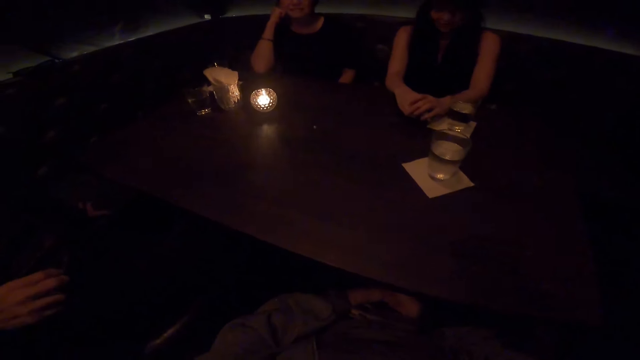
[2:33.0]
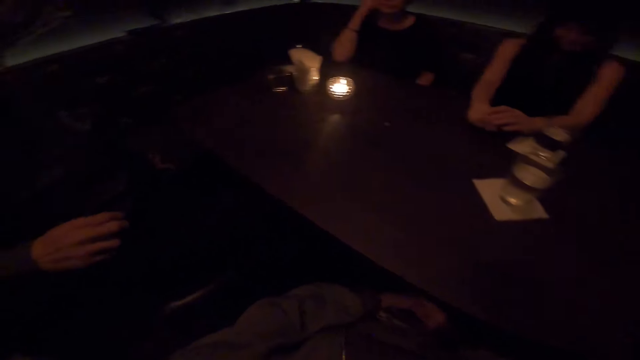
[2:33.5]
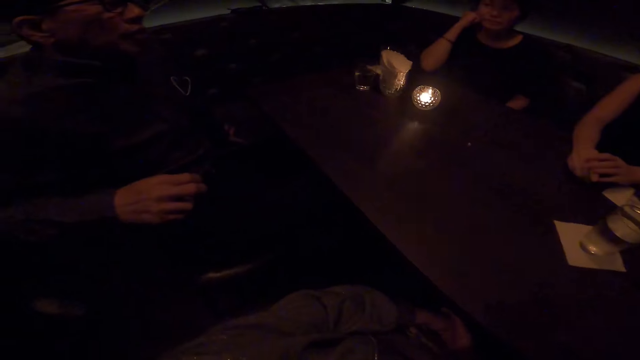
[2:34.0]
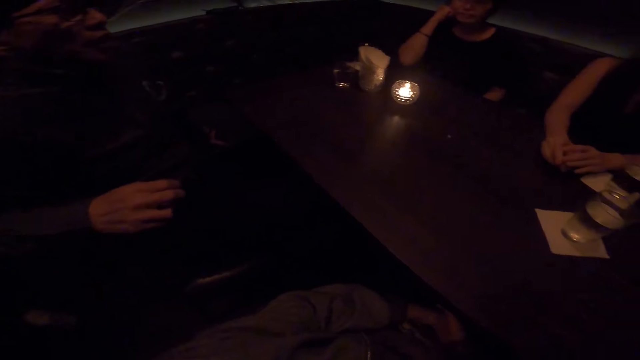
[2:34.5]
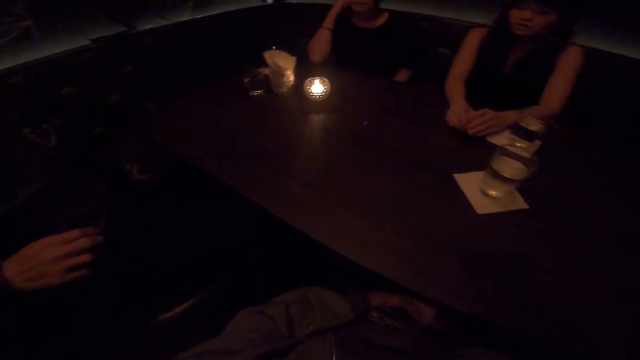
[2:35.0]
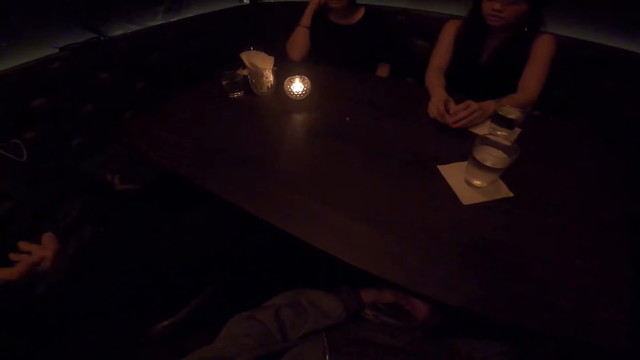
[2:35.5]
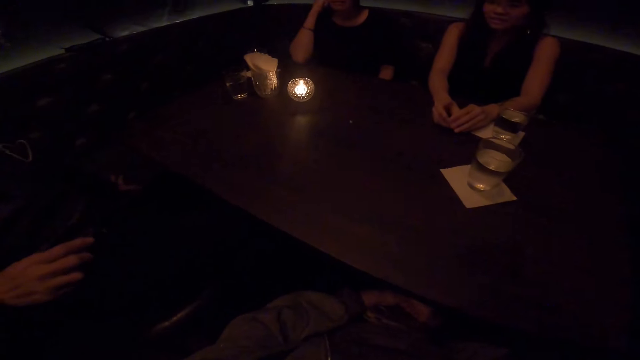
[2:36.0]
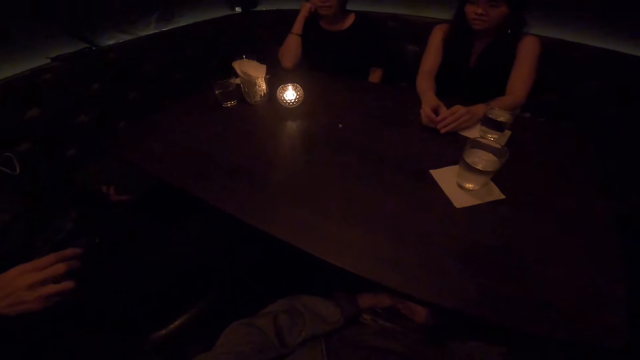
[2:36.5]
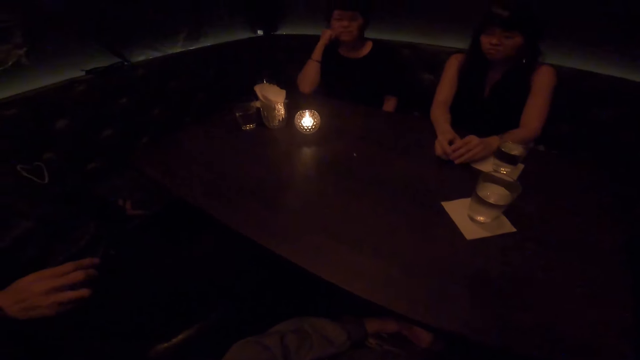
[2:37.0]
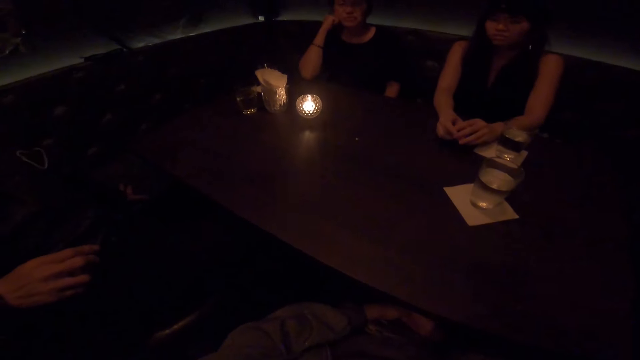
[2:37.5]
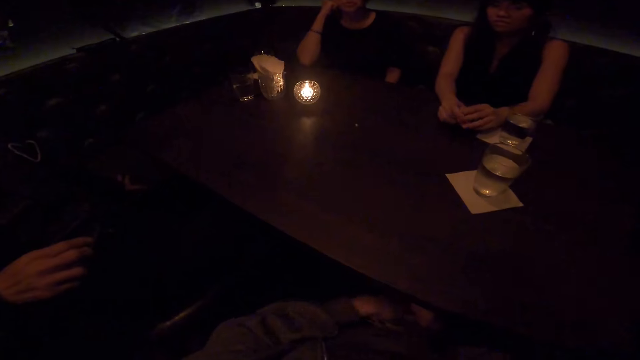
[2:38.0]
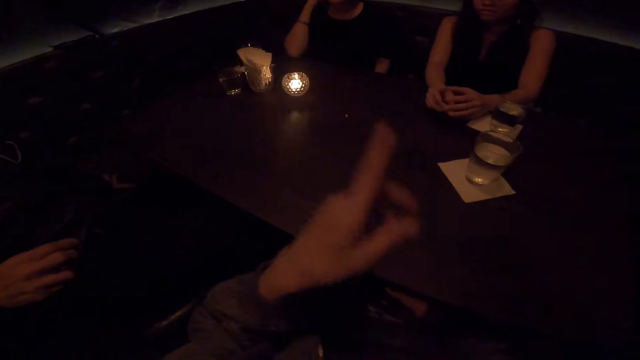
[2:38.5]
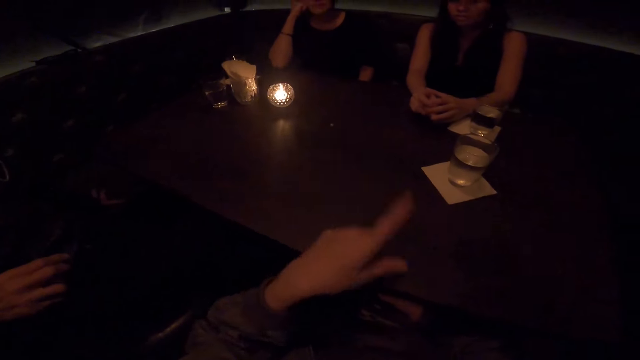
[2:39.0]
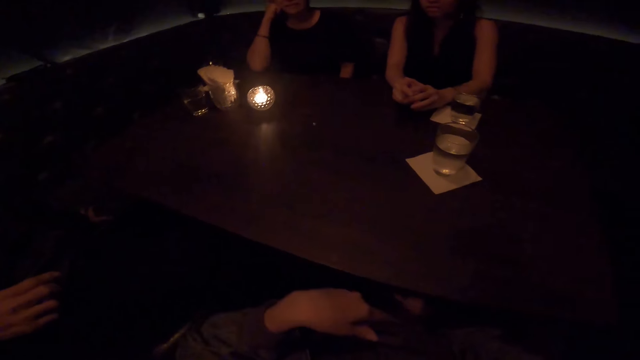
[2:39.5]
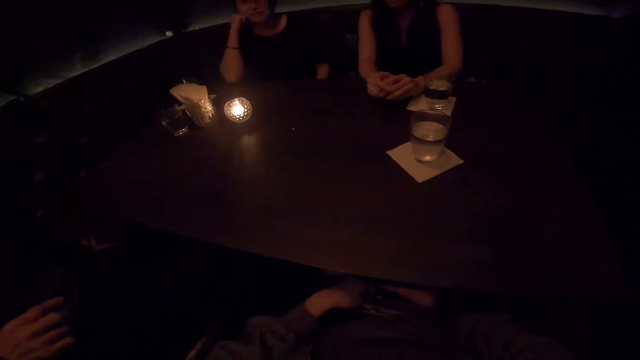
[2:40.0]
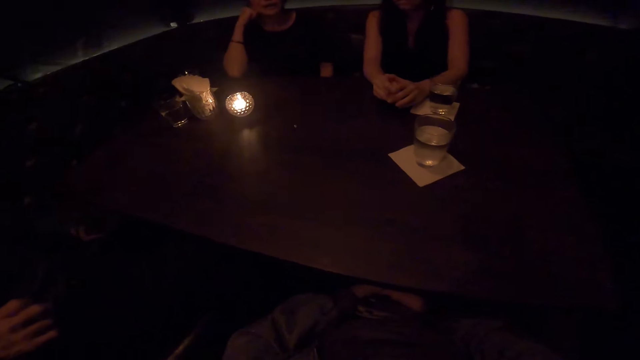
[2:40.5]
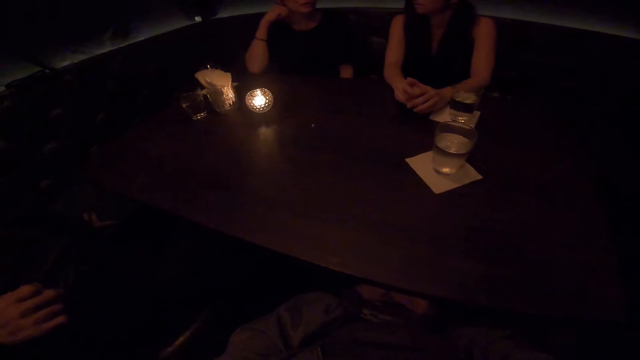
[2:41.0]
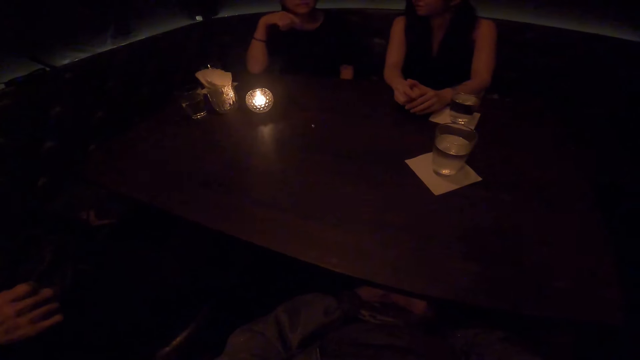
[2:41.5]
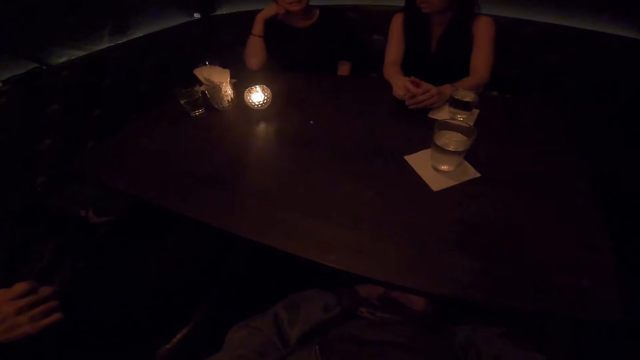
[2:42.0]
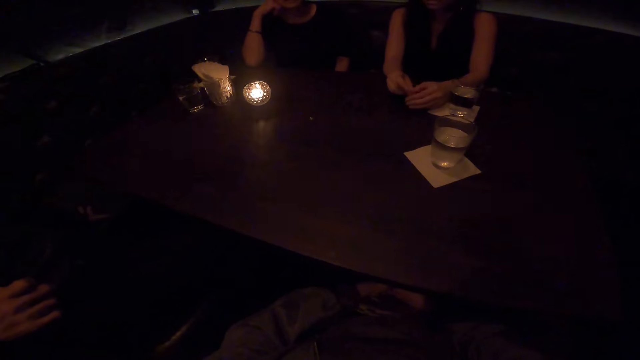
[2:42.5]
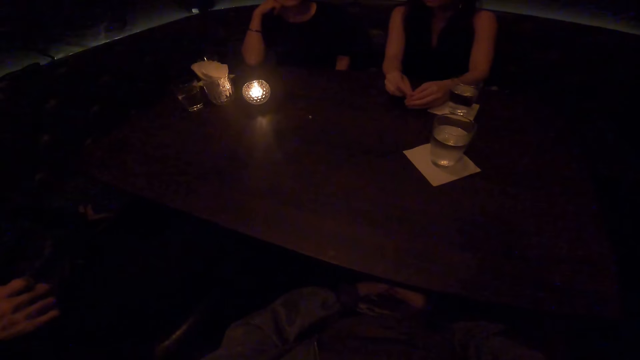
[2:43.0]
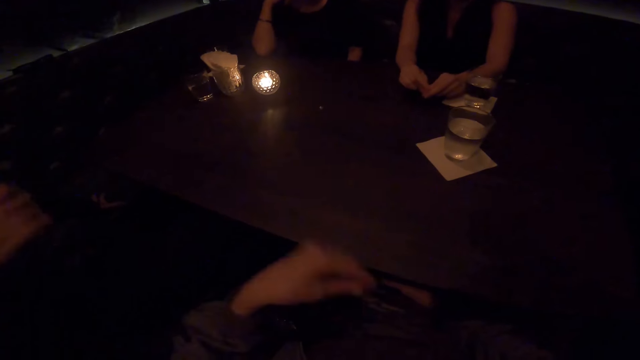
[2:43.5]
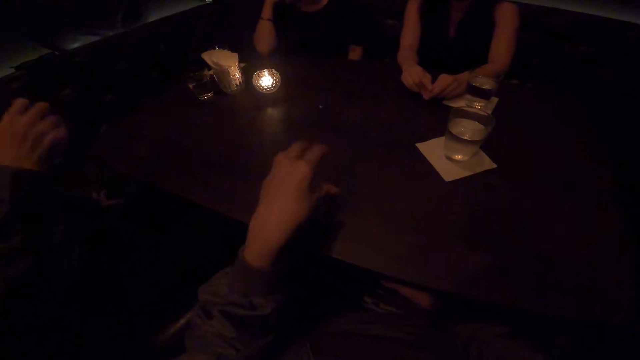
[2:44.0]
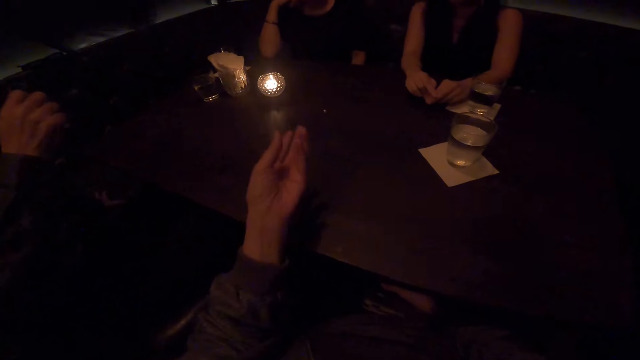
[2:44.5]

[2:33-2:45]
The camera wearer talks.

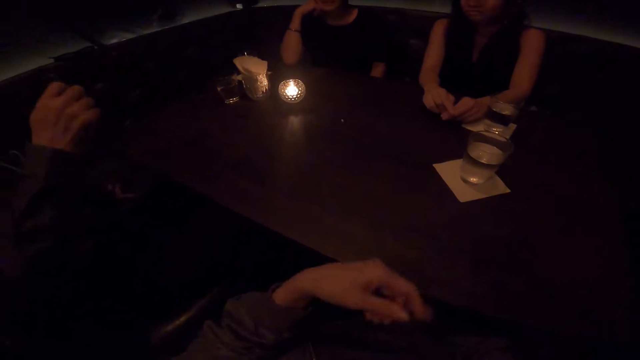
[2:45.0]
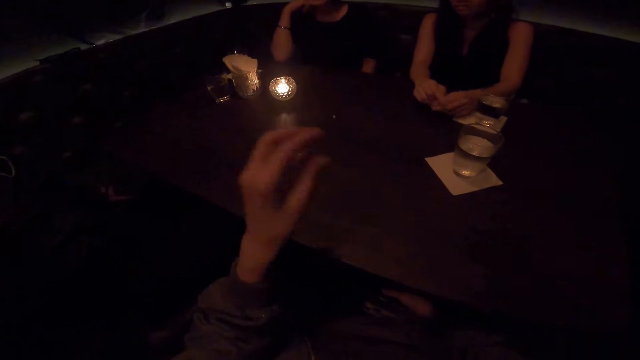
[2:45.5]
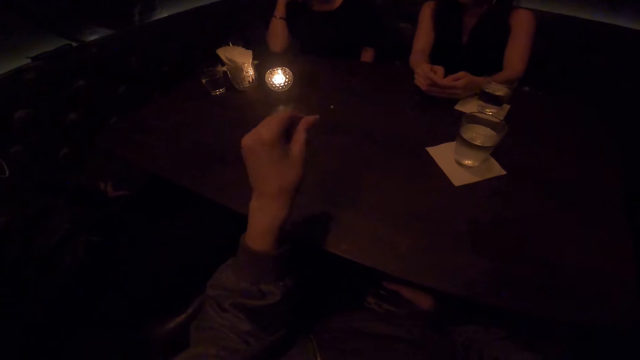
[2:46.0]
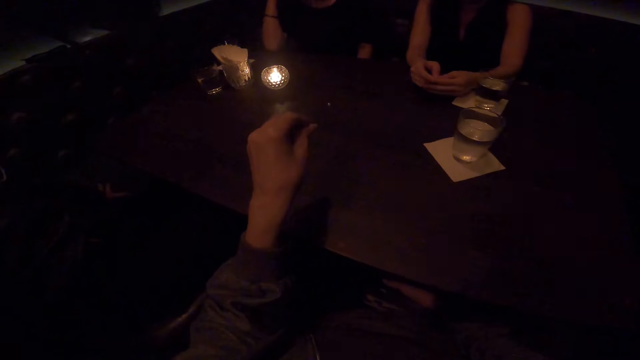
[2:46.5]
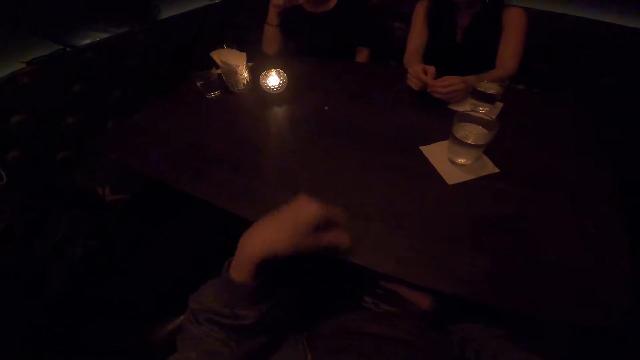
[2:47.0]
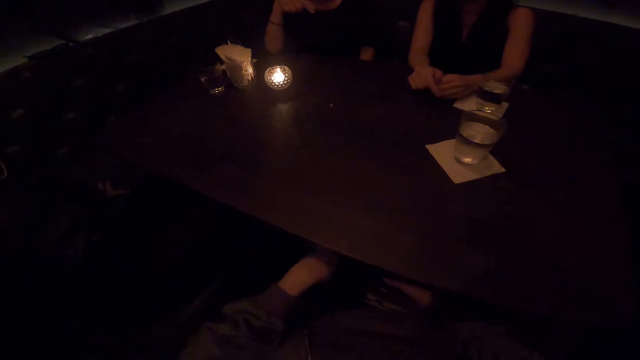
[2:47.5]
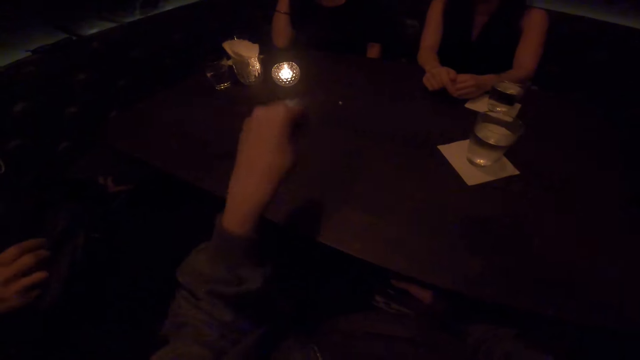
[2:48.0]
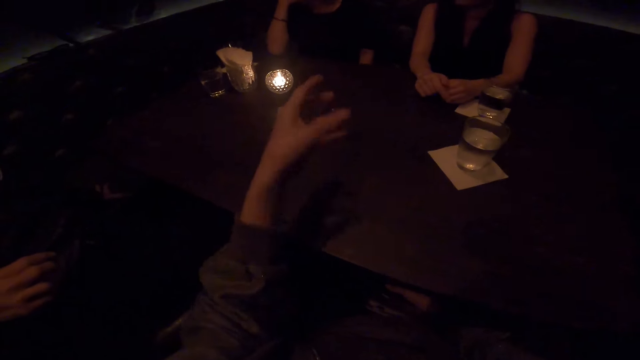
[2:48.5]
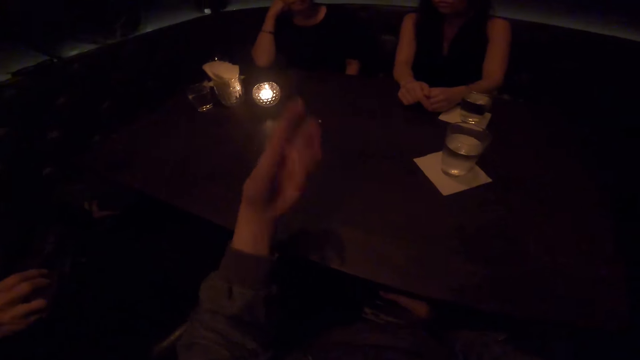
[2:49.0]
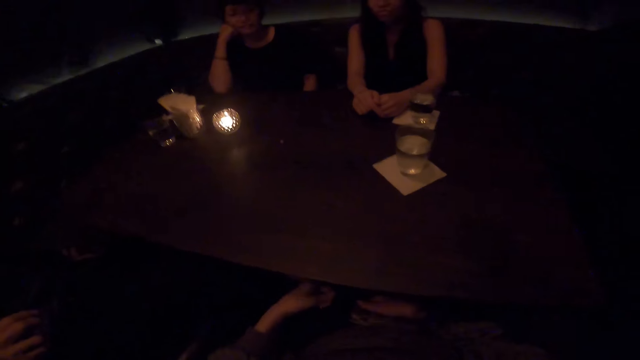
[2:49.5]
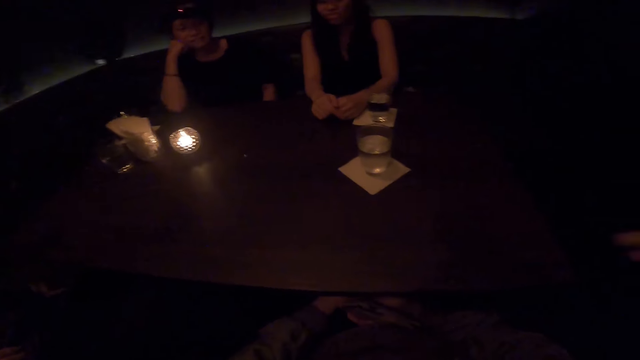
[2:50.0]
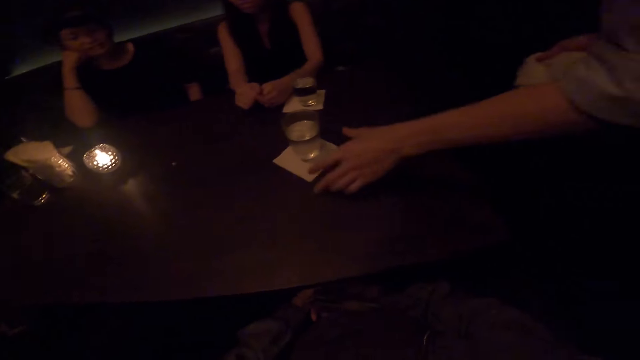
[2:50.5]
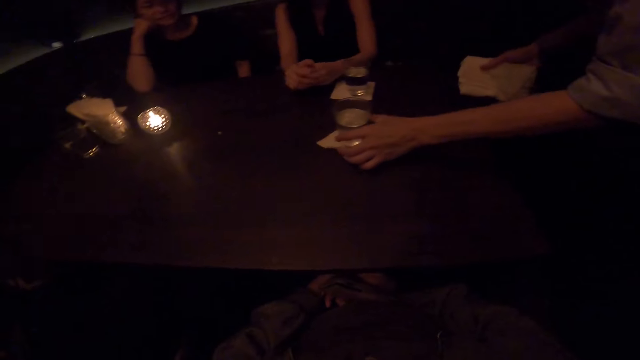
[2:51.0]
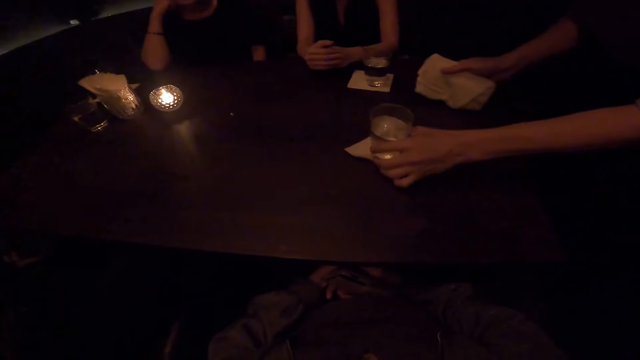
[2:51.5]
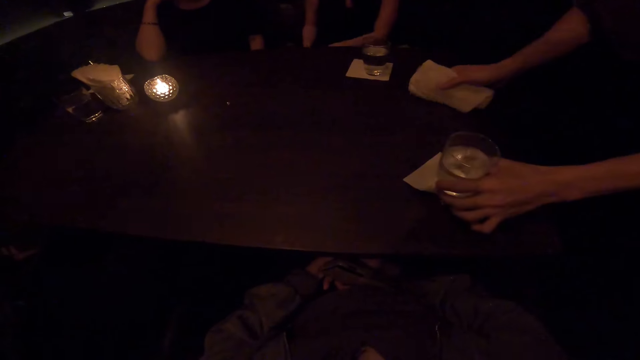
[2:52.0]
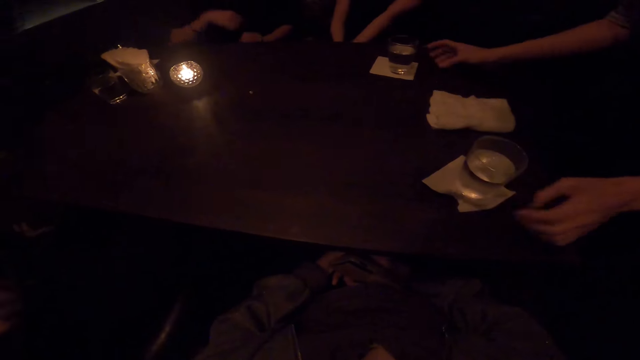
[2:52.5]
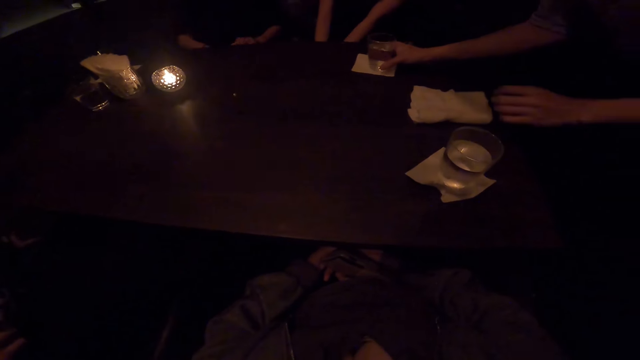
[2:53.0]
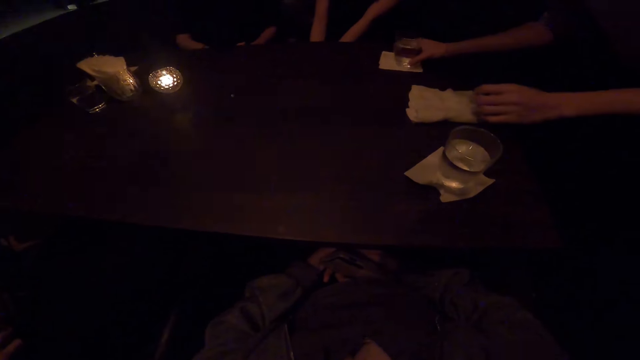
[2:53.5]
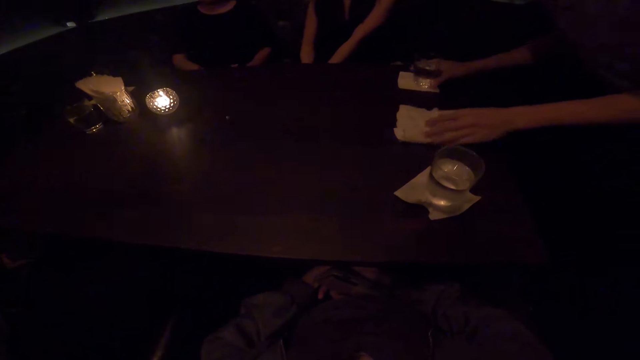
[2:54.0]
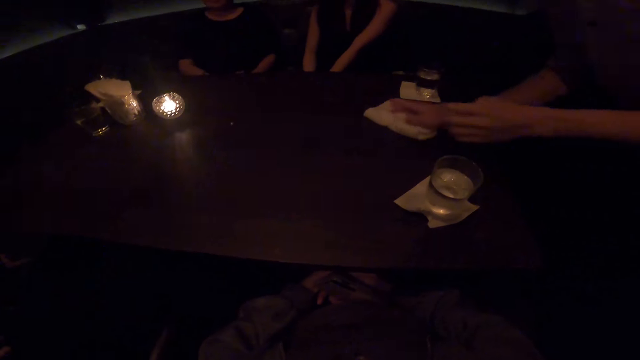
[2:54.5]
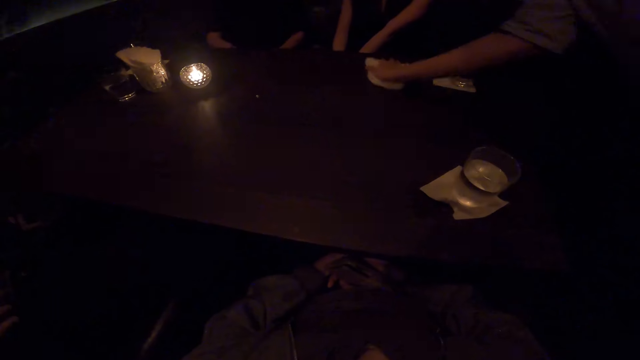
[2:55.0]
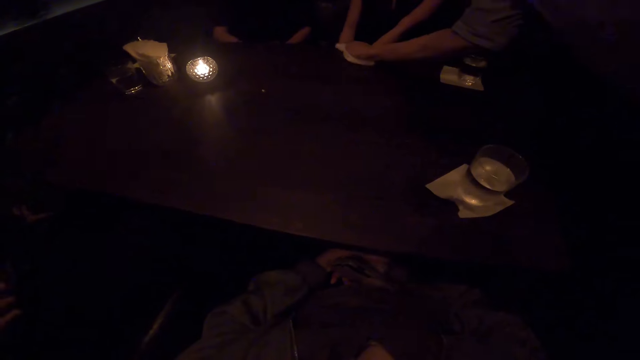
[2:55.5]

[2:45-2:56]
A woman moves a tumbler and a tissue paper across the table. She drops the tissue paper on the table. She moves the tumbler and tissue paper across the table. She cleans the table with the tissue paper.
